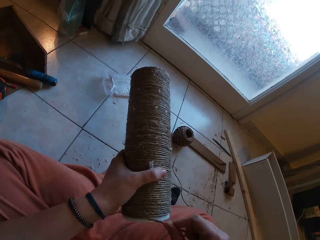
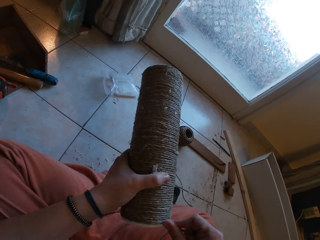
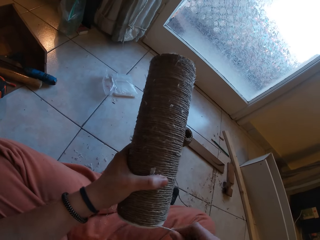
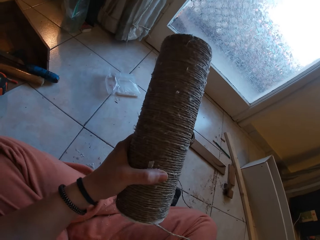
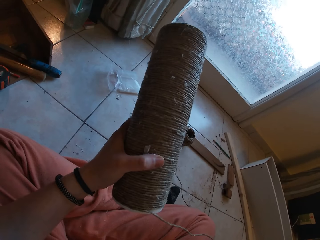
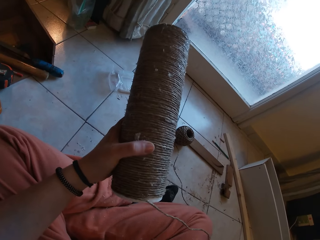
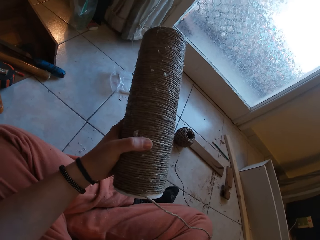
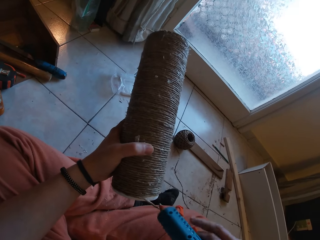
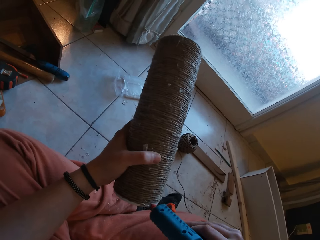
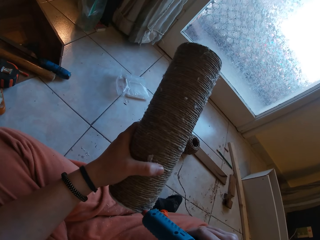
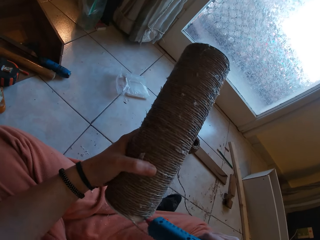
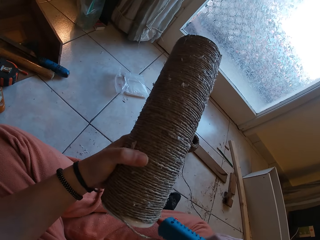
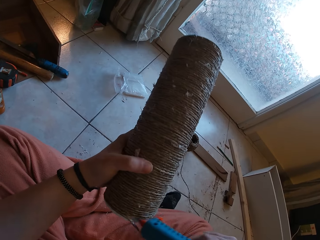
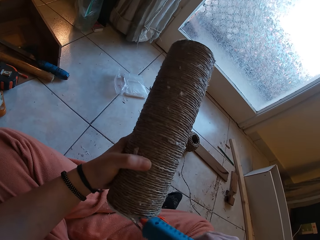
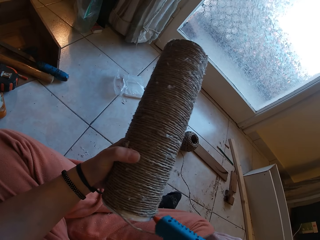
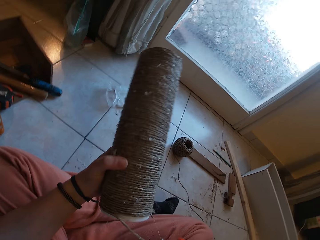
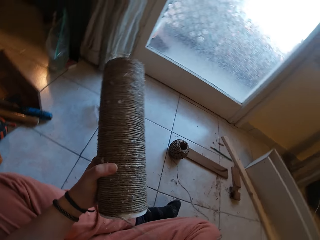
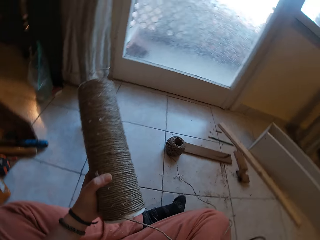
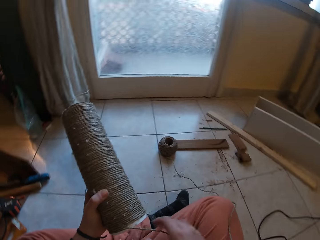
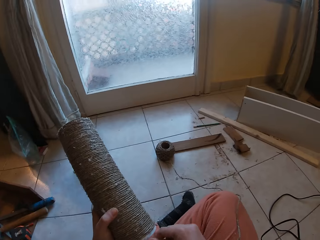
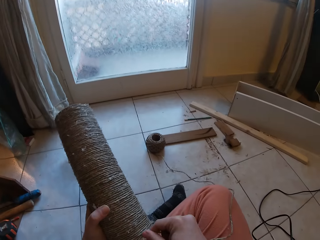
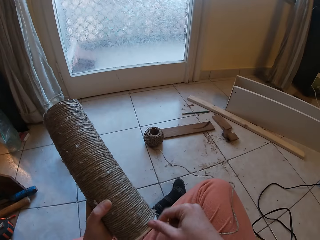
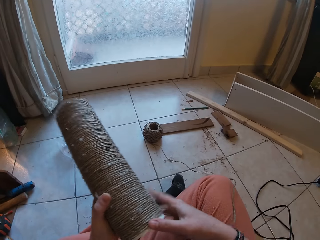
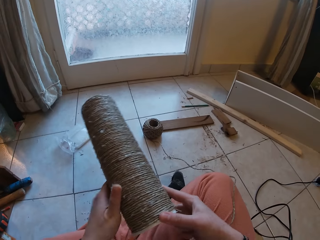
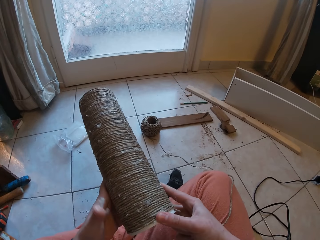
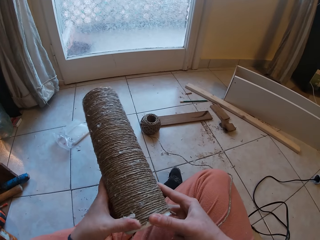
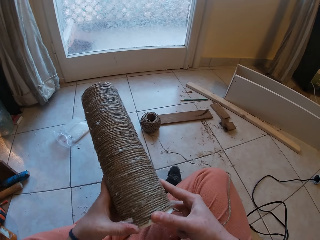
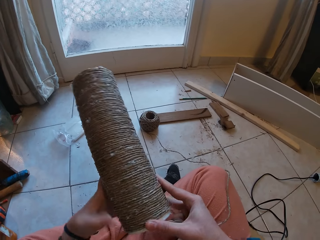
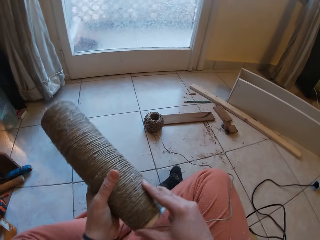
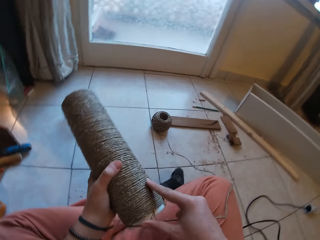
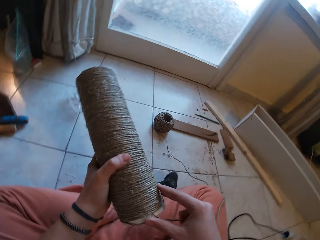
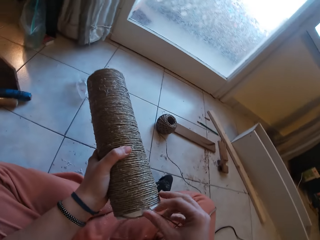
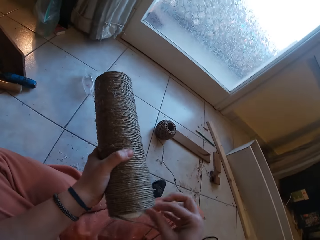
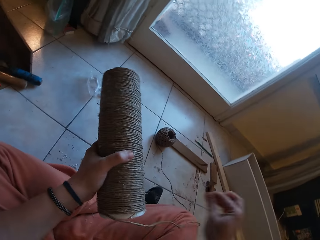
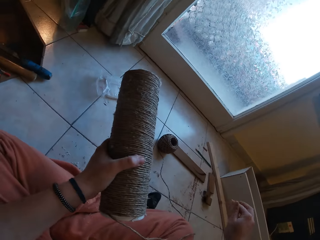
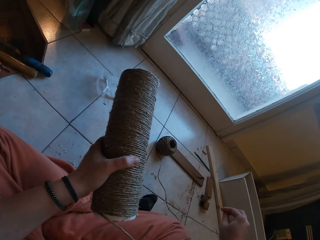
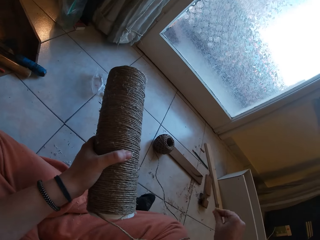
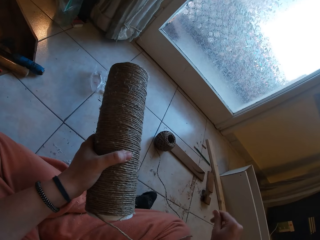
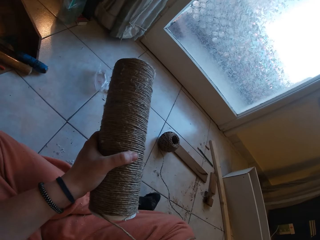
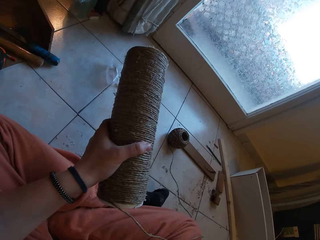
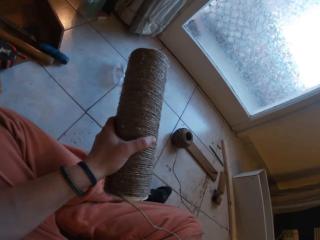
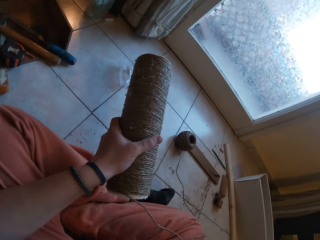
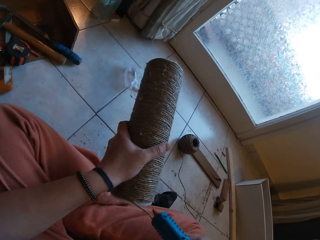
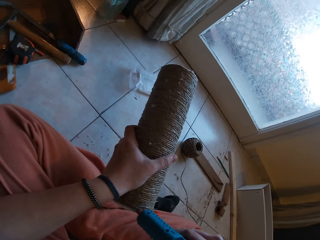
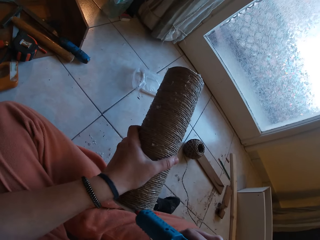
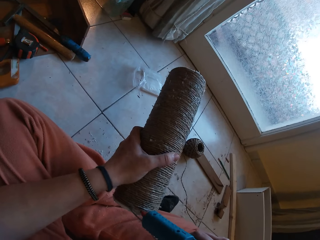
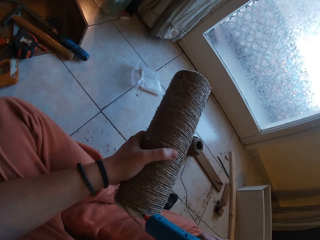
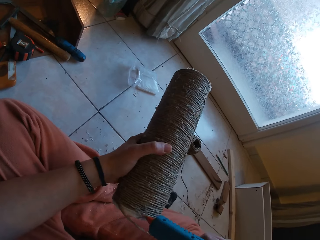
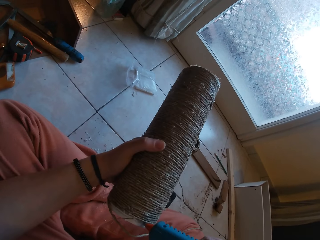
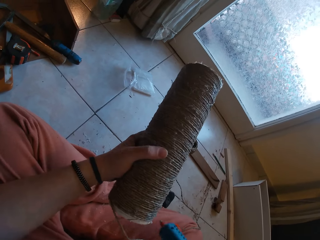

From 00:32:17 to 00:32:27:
The camera wearer applies glue with the glue gun on the plastic with his right hand. He picks up the glue gun. He drops the glue gun with his right hand on the floor. He rolls the hemp rope around the plastic with his right hand. He picks up the glue gun. He applies glue with the glue gun on the plastic with his right hand.

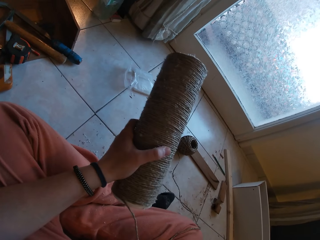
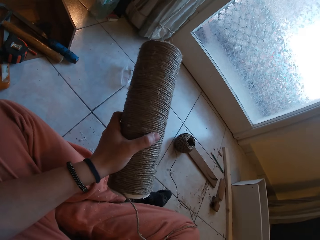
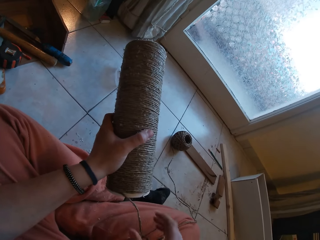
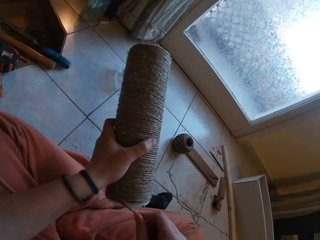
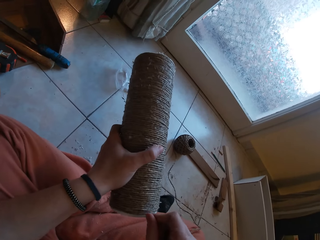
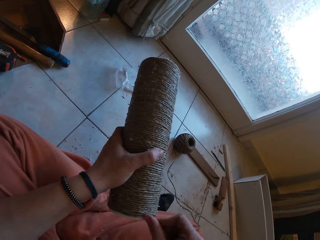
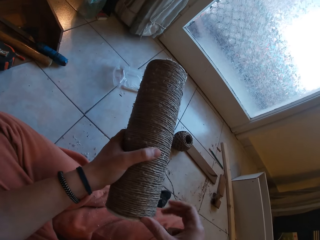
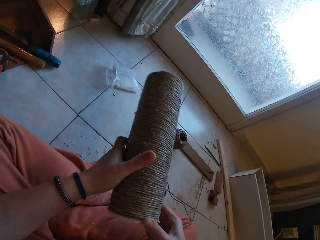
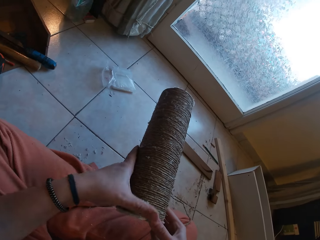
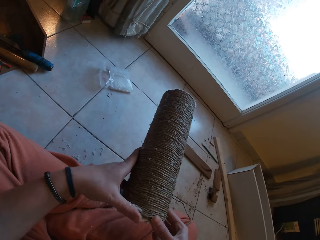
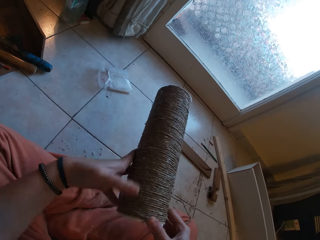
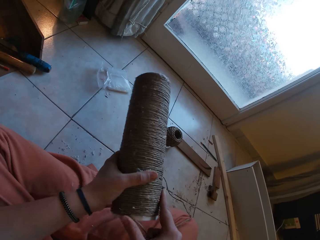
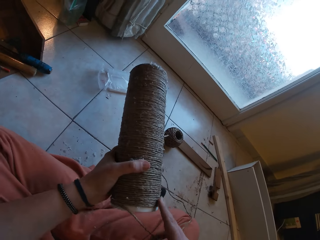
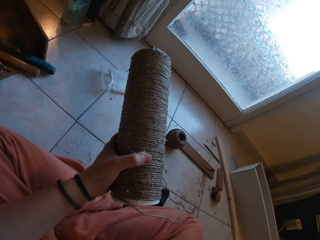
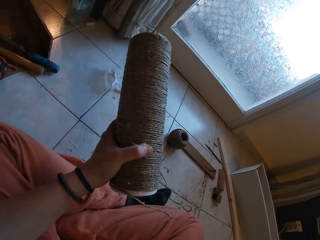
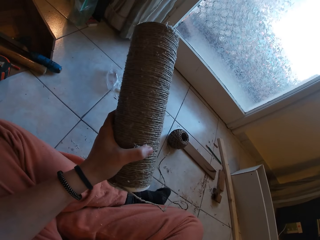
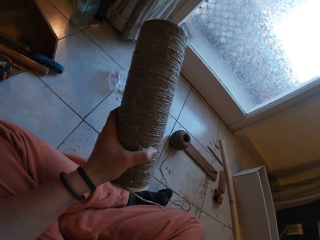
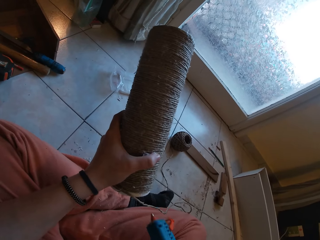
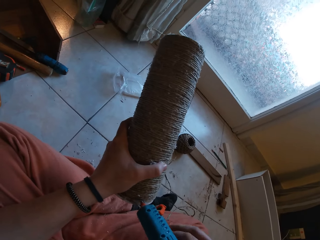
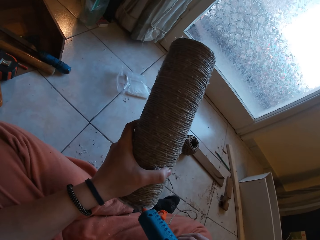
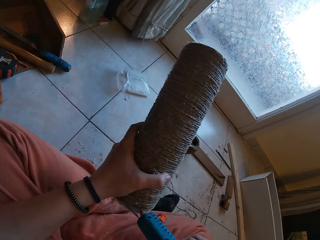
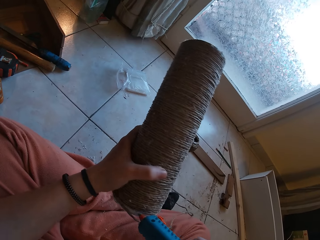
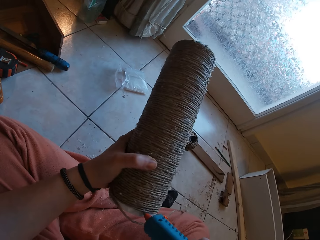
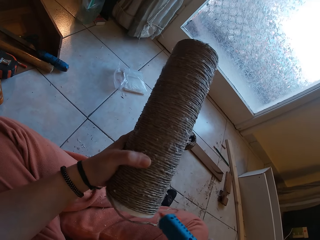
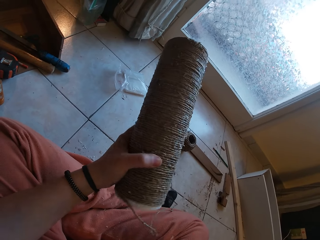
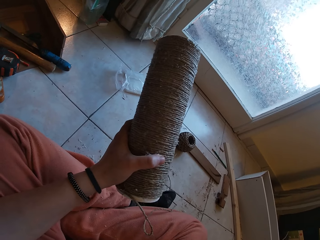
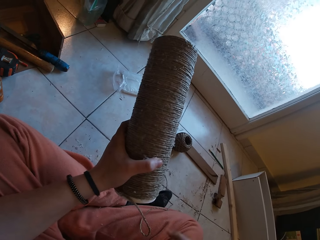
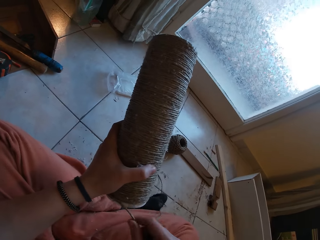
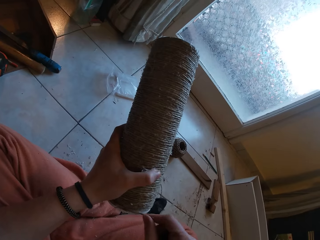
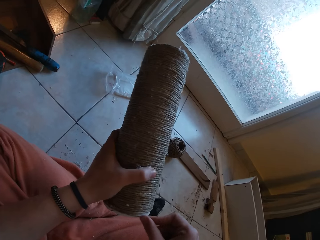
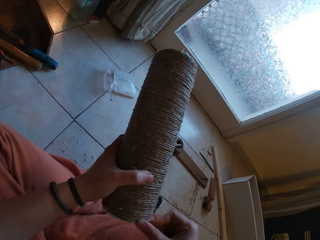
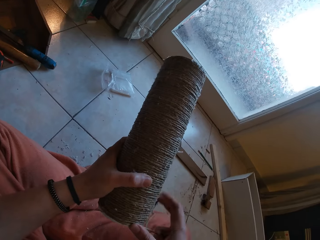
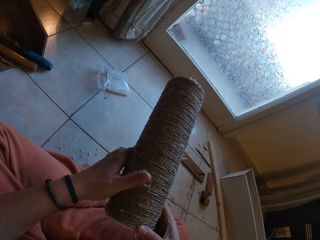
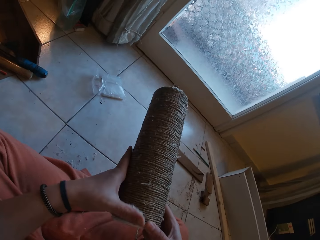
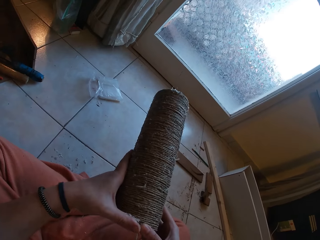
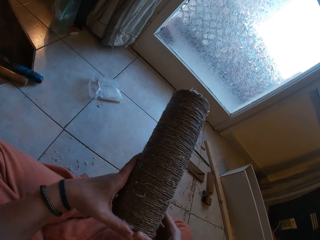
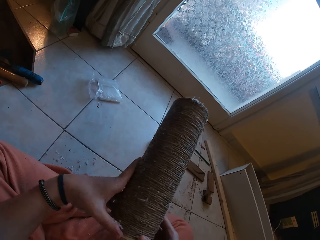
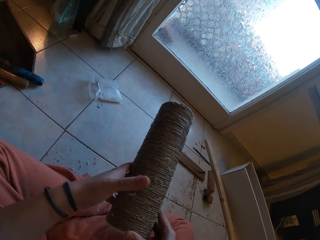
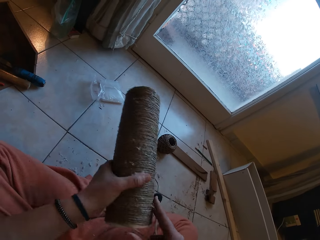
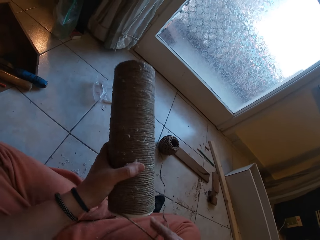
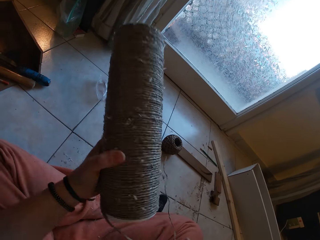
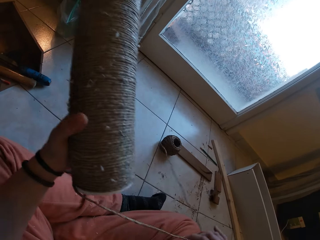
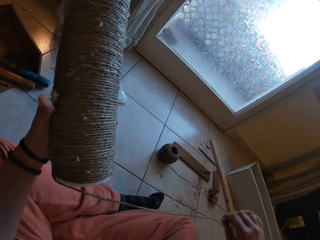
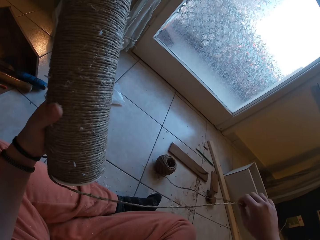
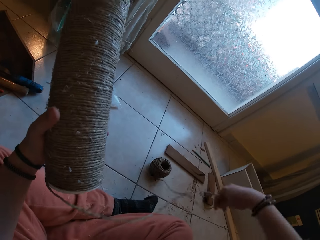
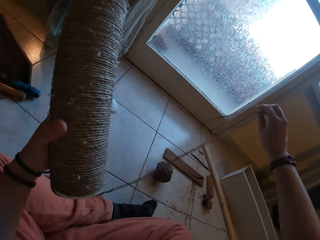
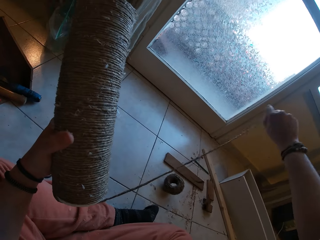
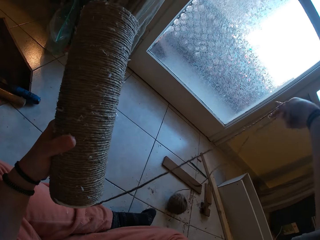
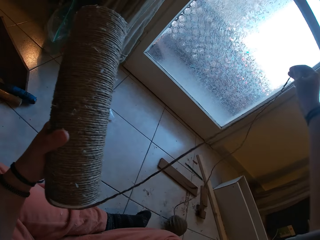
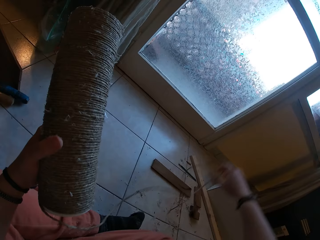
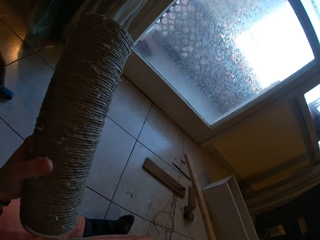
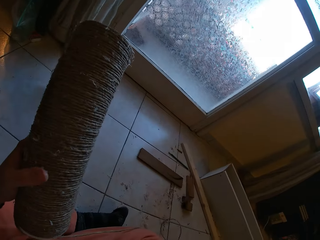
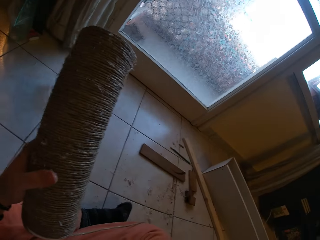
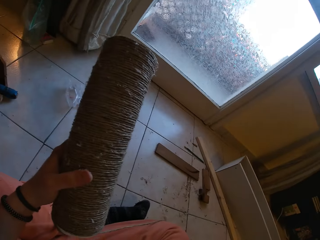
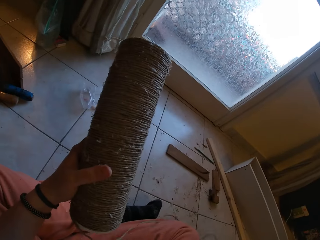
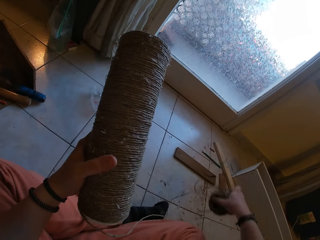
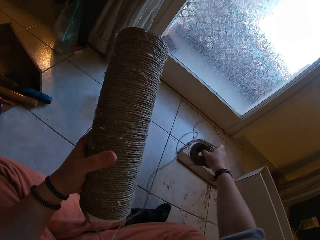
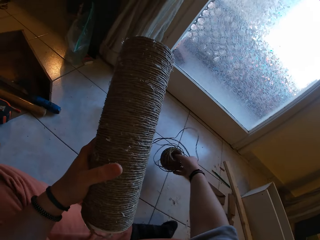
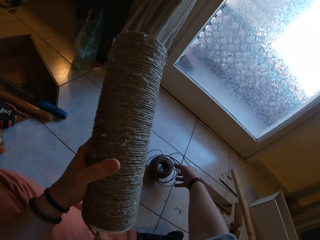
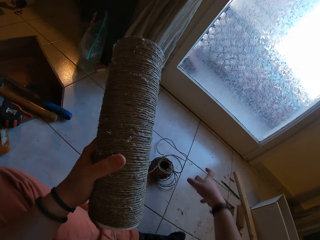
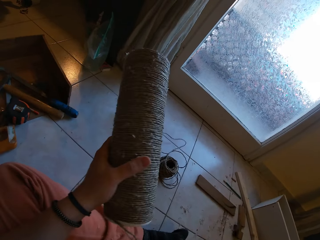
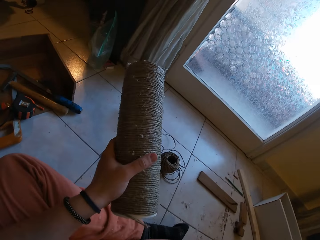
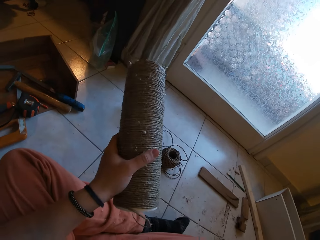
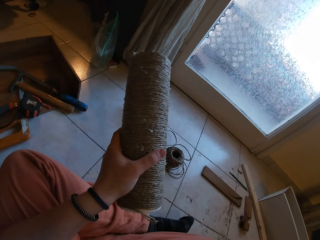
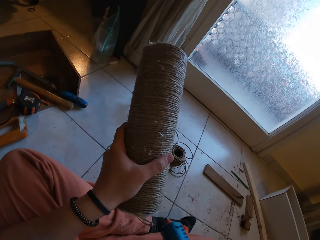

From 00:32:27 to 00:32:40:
The camera wearer drops the glue gun with his right hand on the floor. He rolls the hemp rope around the plastic with his right hand. He picks up the glue gun. He applies glue with the glue gun on the plastic with his right hand. He drops the glue gun with his right hand on the floor. He rolls the hemp rope around the plastic with his right hand. He pulls the thread roll.
